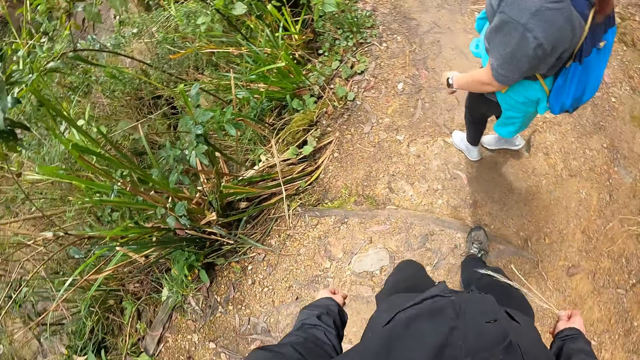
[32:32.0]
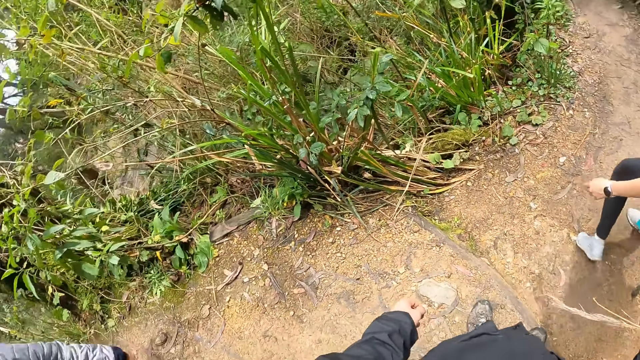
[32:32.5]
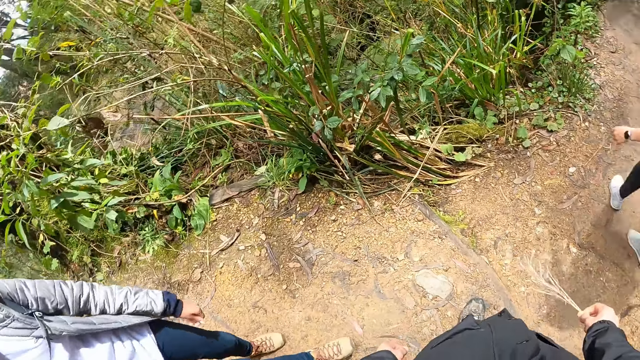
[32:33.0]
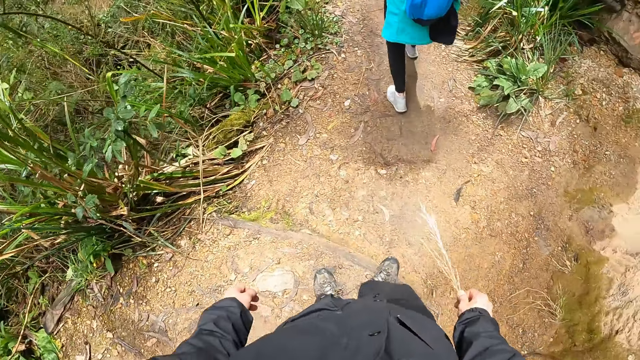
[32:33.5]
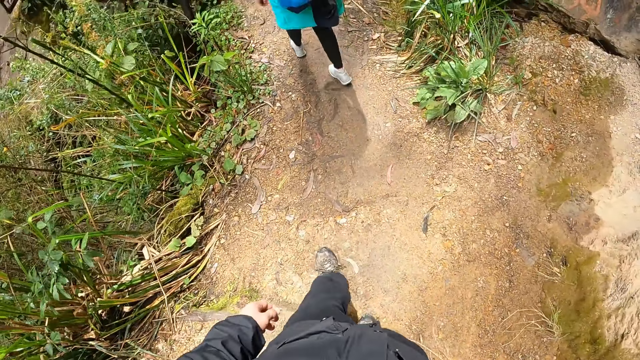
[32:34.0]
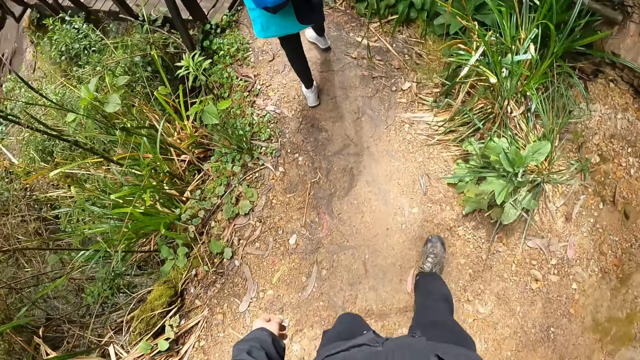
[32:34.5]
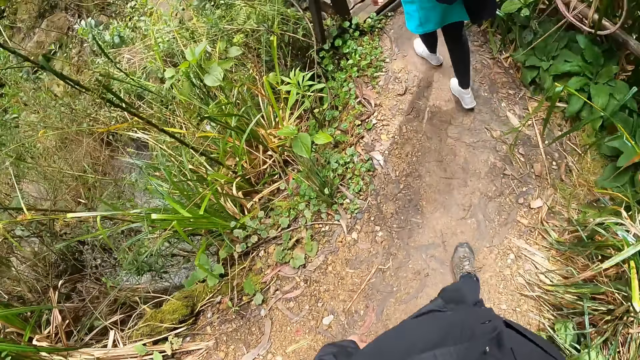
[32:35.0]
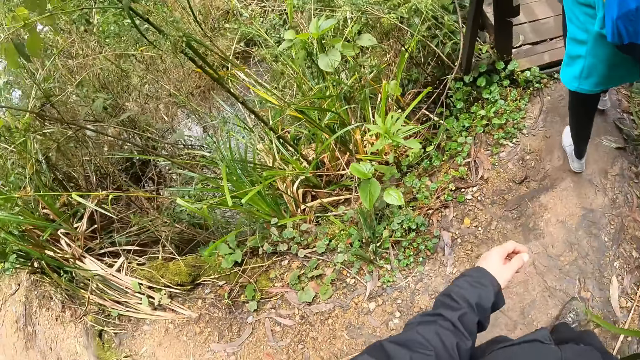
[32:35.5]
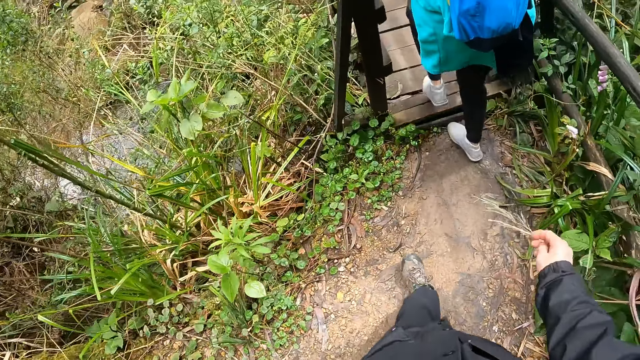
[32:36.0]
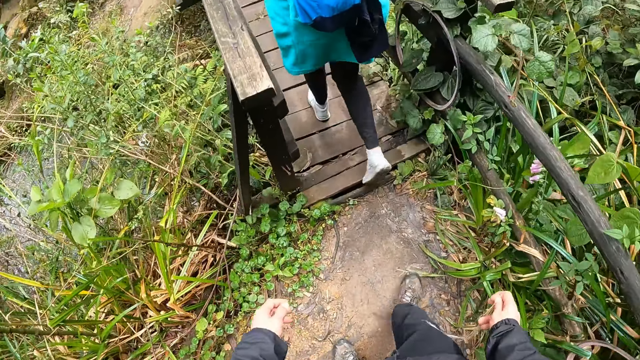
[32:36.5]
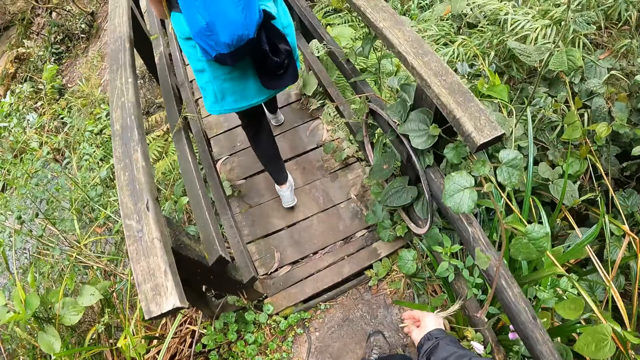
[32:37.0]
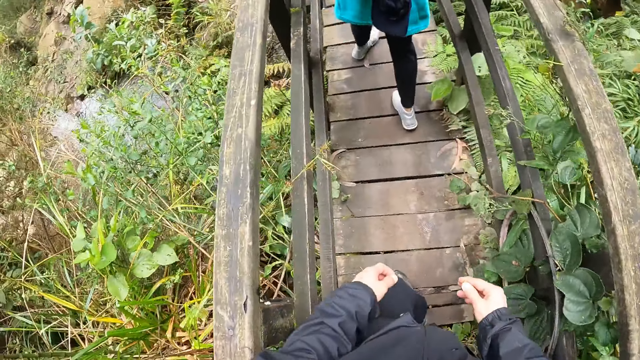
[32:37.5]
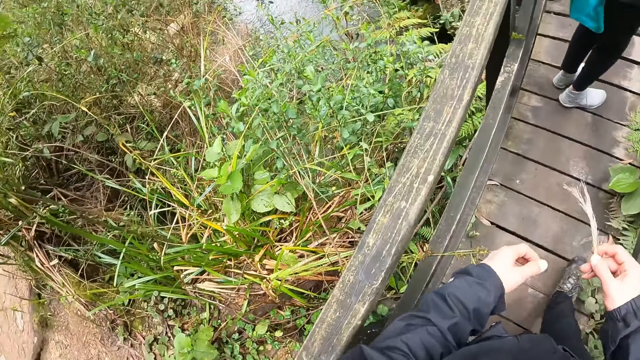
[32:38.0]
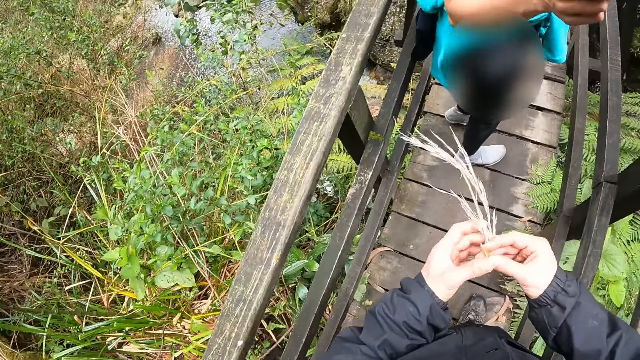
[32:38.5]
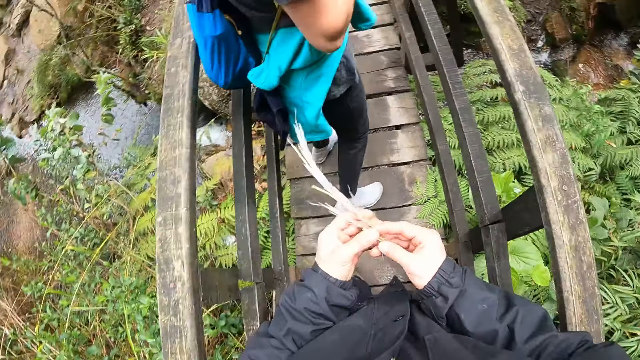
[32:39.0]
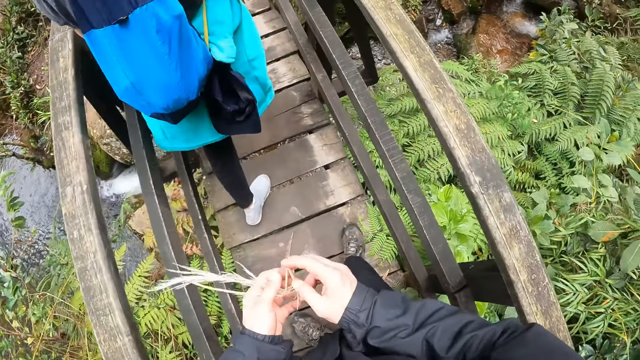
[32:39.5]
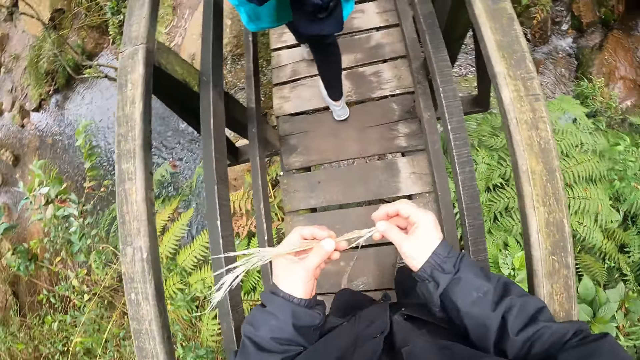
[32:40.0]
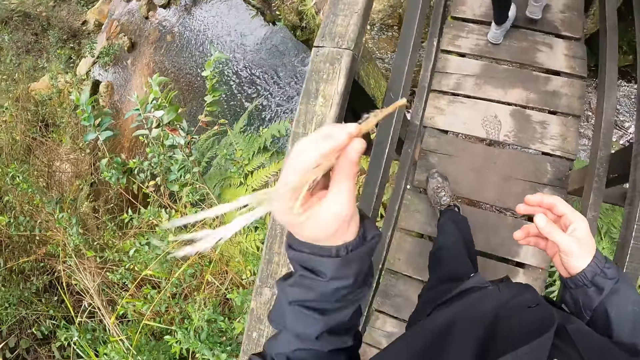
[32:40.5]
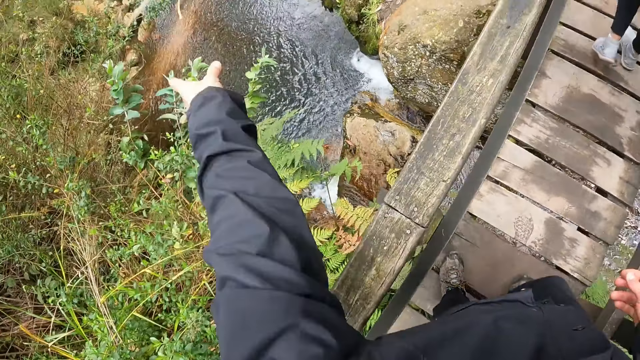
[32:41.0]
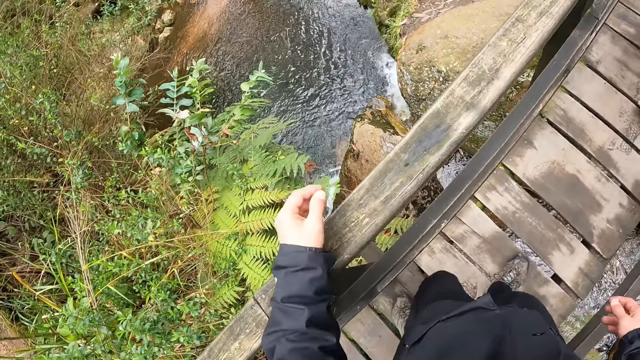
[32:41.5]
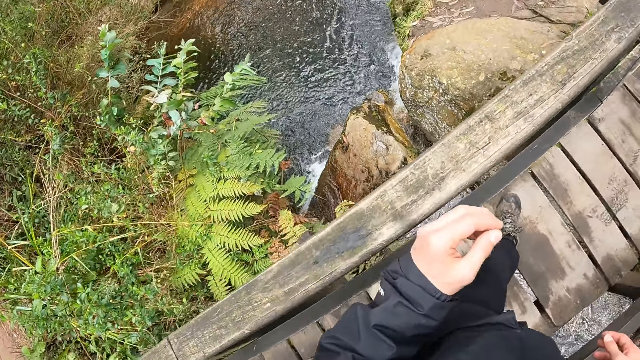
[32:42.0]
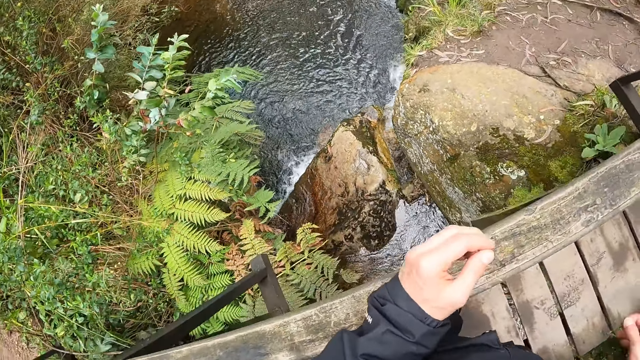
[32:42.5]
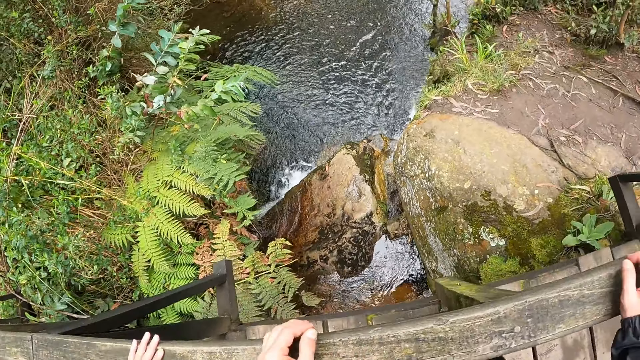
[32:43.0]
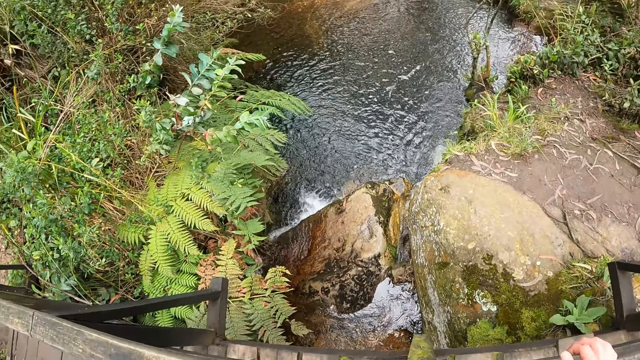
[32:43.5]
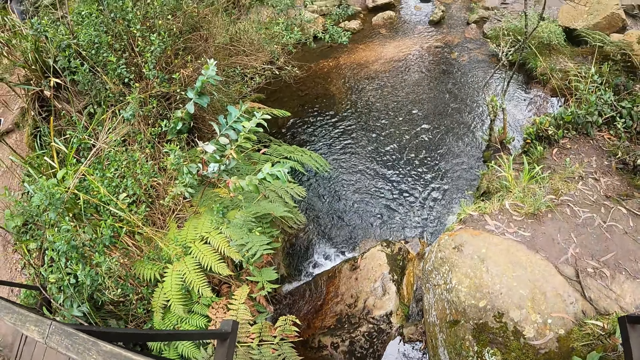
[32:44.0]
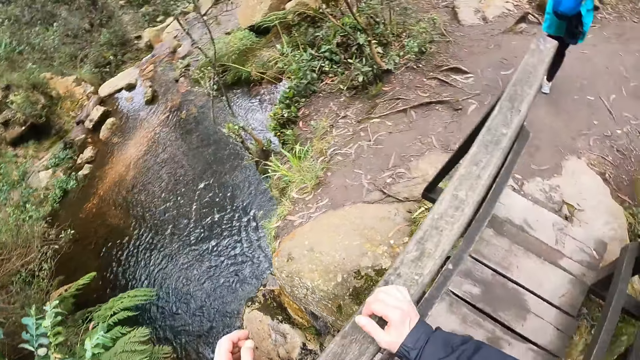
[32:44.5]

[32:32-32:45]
The camera wearer transfers the grass from his right hand to his left hand. He throws the grass into a flowing stream with his left hand. He walks on the field.

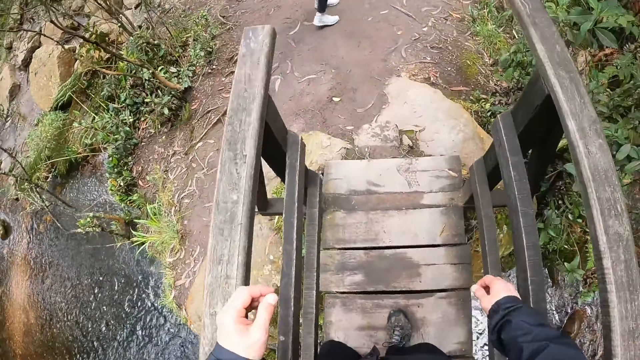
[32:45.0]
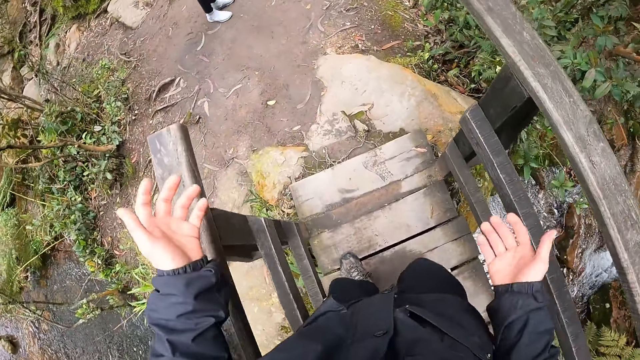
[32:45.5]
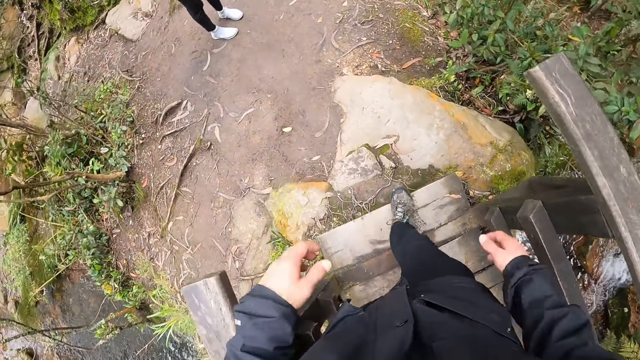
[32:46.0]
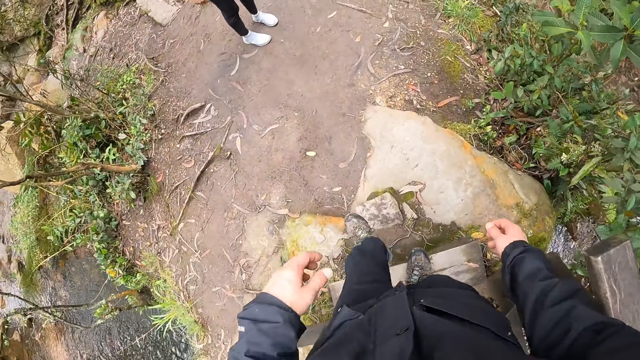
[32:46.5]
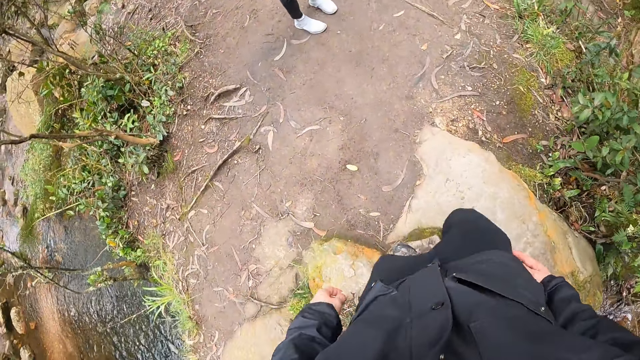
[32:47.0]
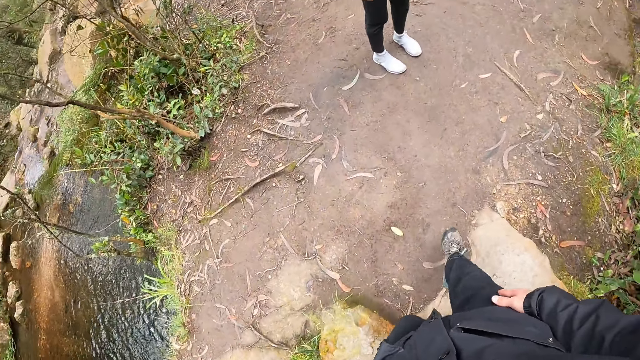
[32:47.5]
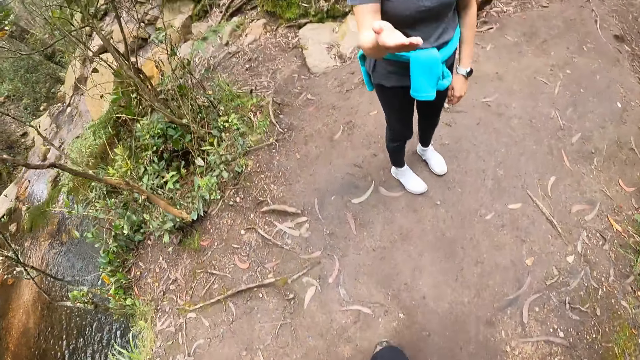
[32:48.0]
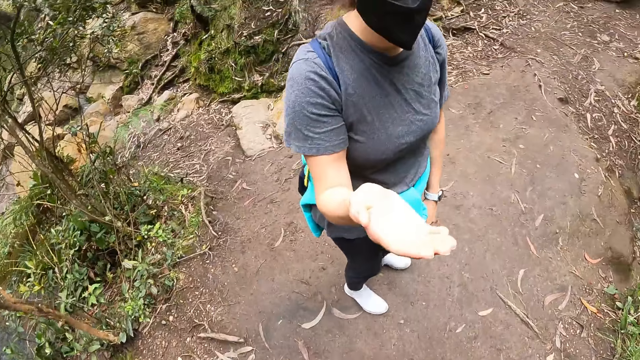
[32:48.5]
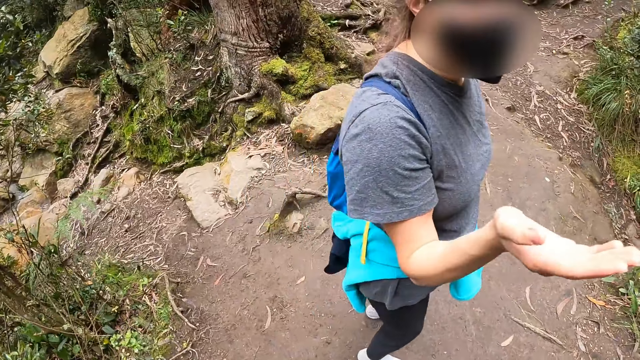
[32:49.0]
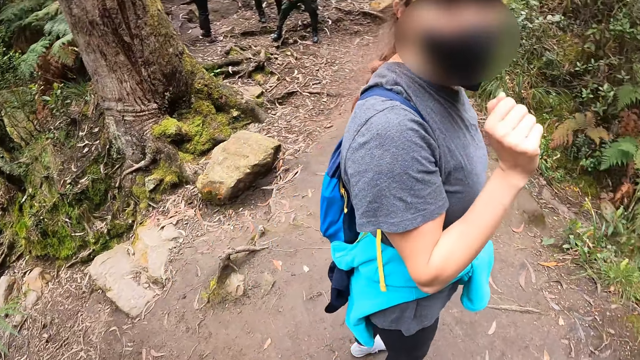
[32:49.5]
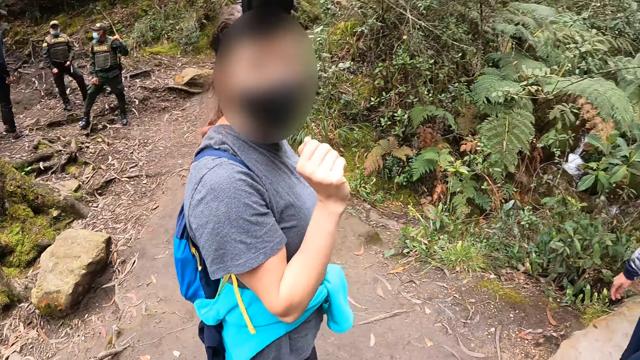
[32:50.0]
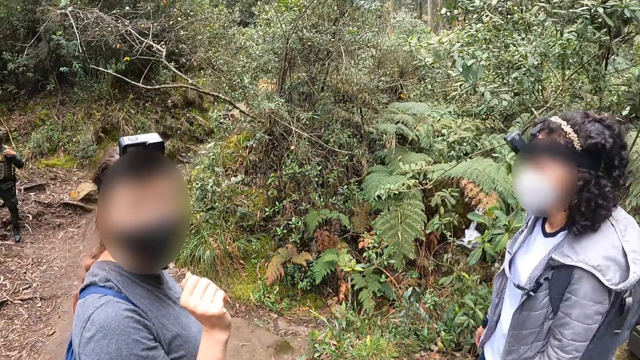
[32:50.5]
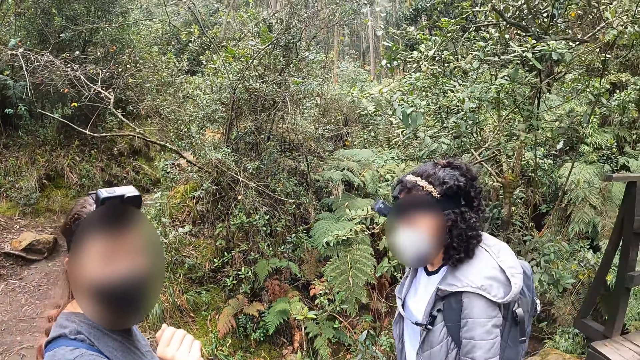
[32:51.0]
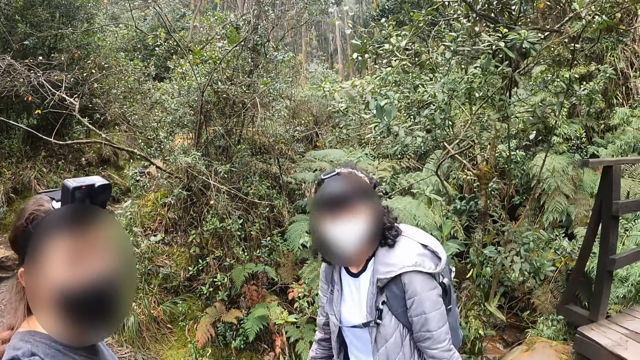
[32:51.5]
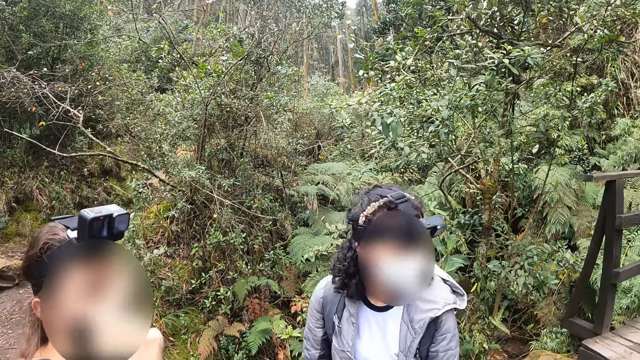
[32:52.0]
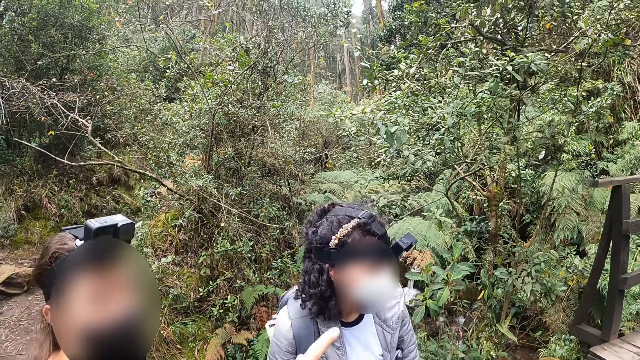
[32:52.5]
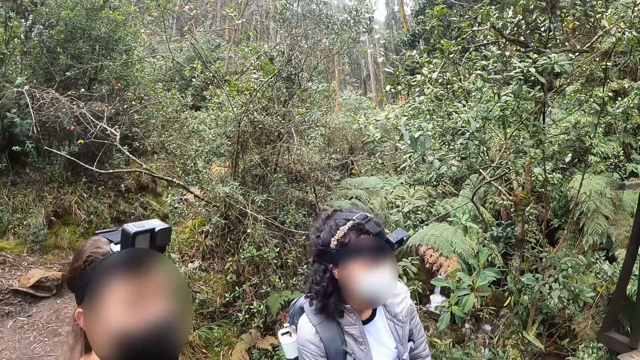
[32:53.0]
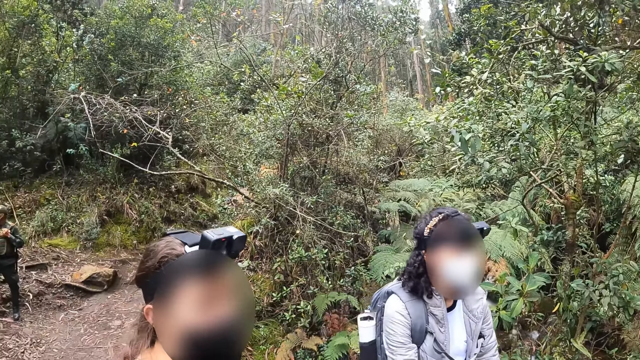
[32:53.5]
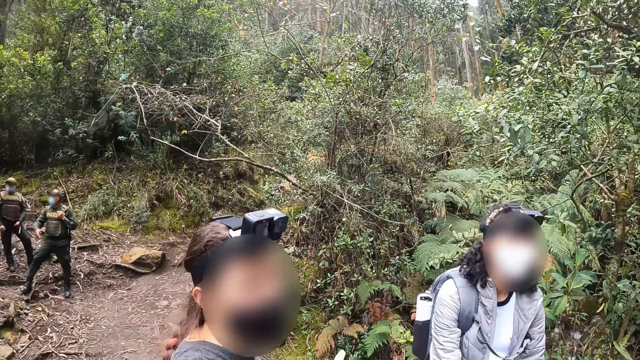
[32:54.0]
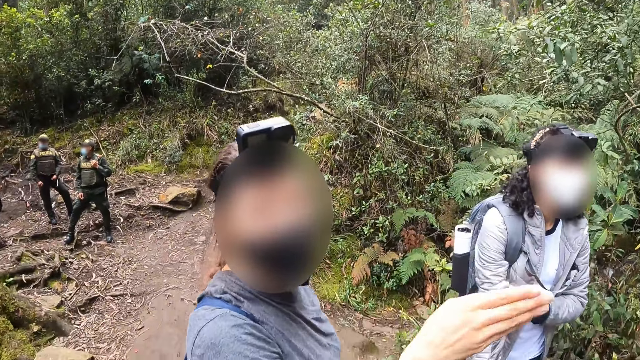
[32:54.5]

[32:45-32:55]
The camera wearer gestures out with his hand. He walks on the field. A woman speaks to the camera wearer. The woman gestures out with her hand.
